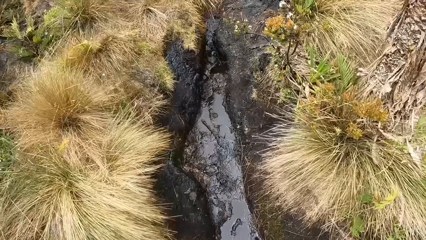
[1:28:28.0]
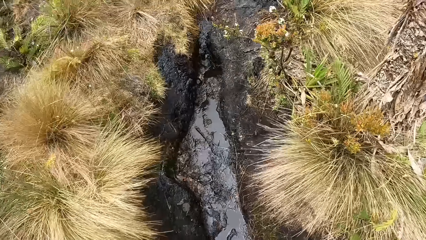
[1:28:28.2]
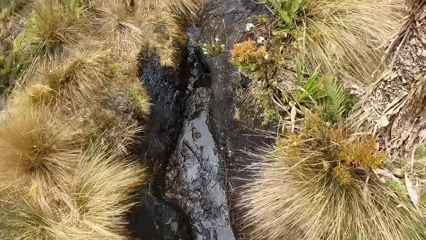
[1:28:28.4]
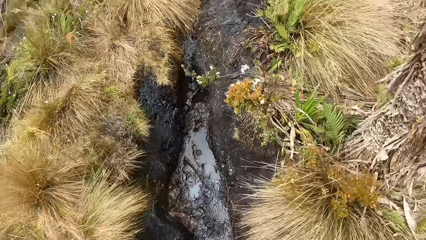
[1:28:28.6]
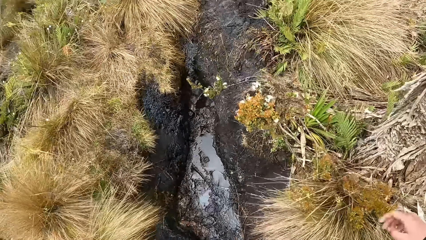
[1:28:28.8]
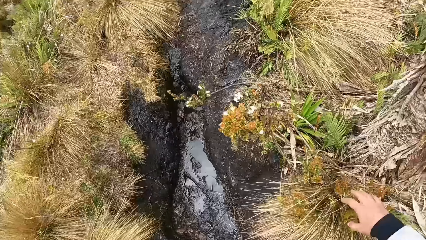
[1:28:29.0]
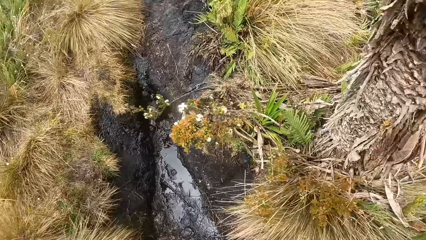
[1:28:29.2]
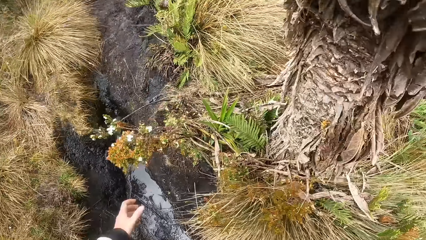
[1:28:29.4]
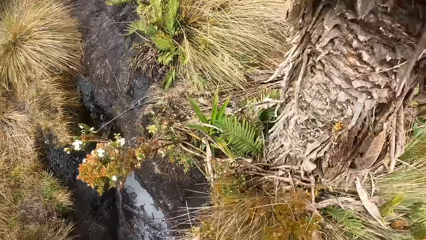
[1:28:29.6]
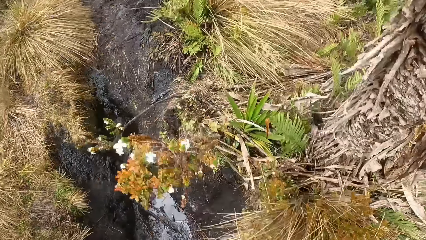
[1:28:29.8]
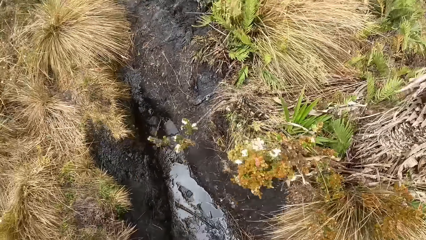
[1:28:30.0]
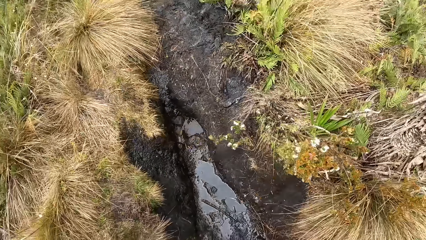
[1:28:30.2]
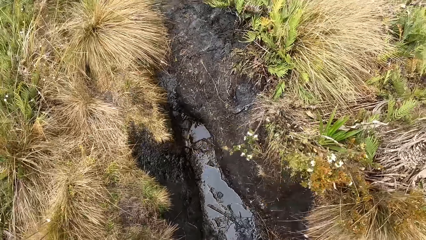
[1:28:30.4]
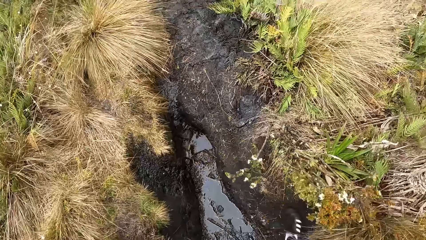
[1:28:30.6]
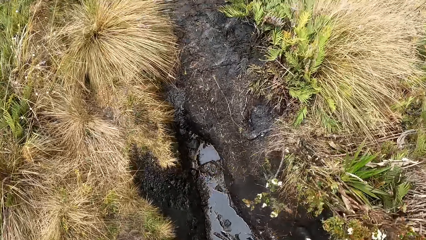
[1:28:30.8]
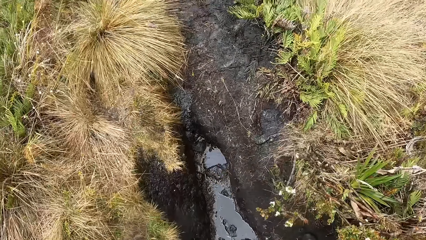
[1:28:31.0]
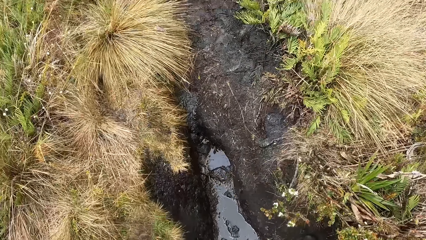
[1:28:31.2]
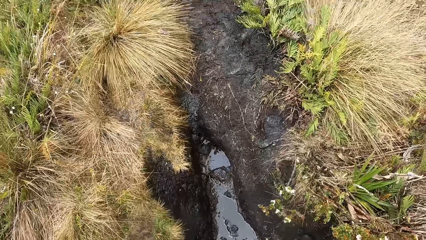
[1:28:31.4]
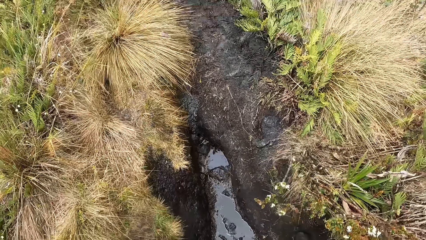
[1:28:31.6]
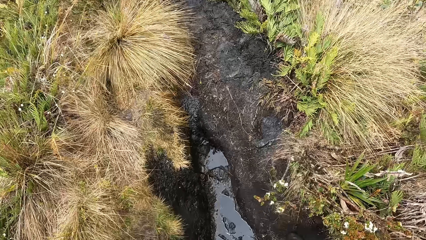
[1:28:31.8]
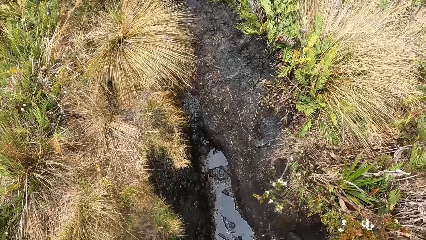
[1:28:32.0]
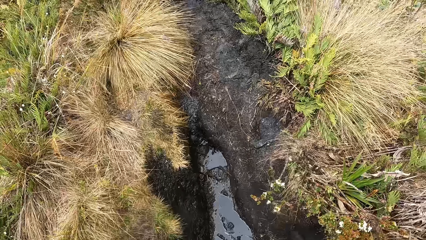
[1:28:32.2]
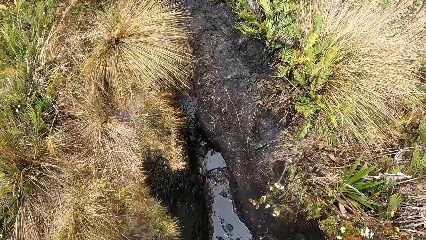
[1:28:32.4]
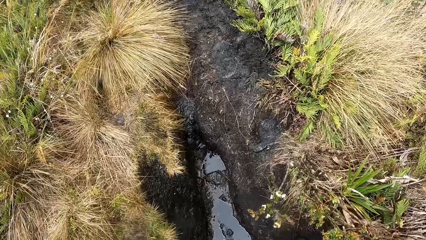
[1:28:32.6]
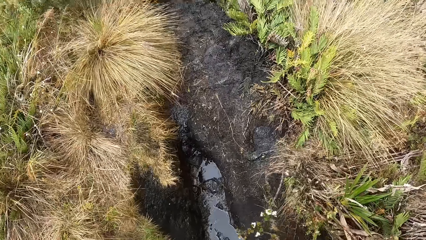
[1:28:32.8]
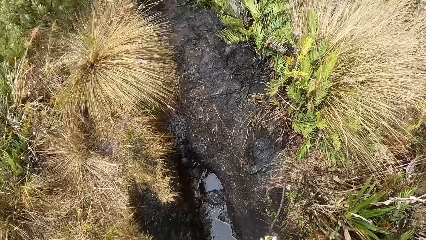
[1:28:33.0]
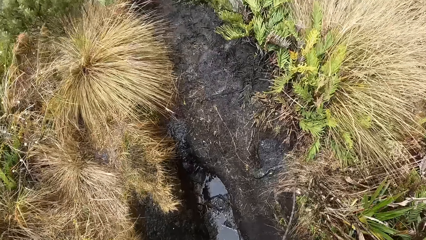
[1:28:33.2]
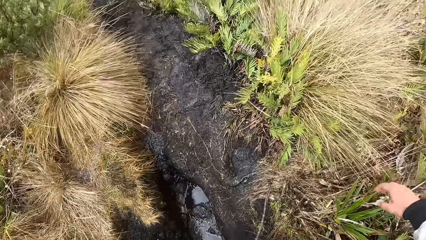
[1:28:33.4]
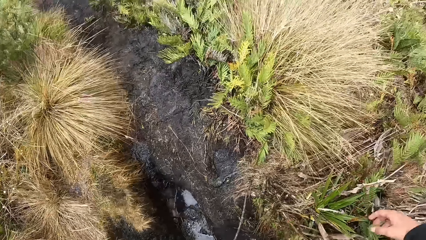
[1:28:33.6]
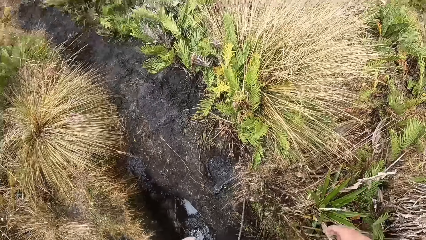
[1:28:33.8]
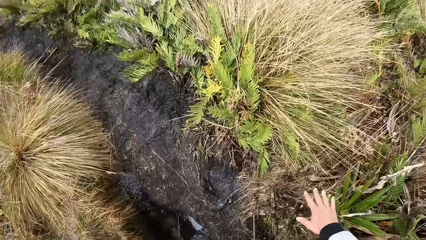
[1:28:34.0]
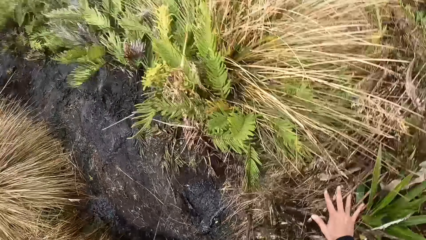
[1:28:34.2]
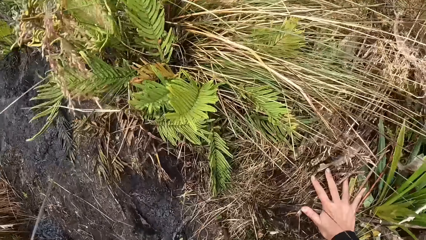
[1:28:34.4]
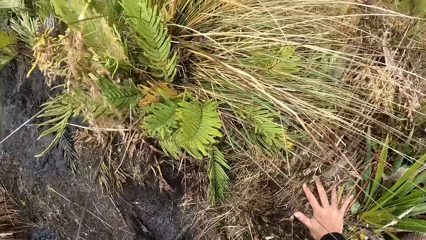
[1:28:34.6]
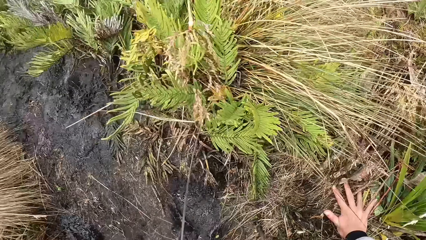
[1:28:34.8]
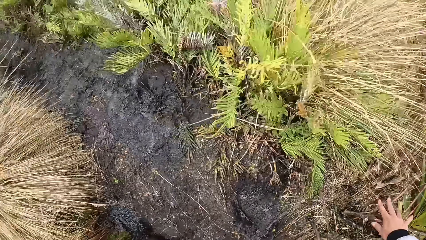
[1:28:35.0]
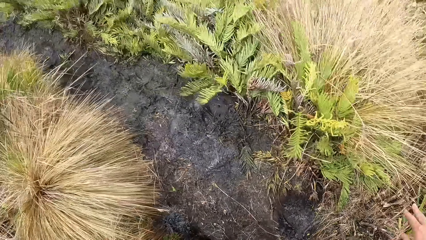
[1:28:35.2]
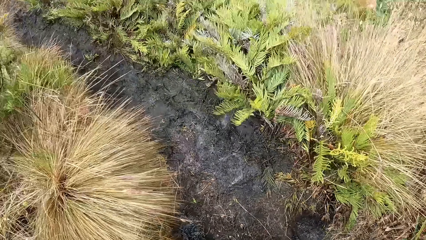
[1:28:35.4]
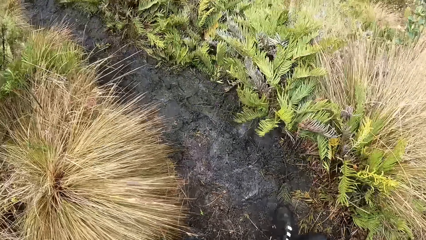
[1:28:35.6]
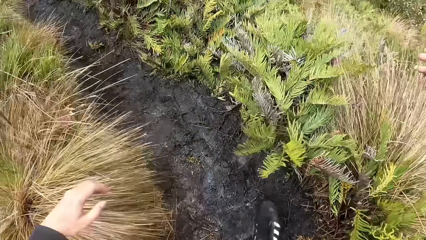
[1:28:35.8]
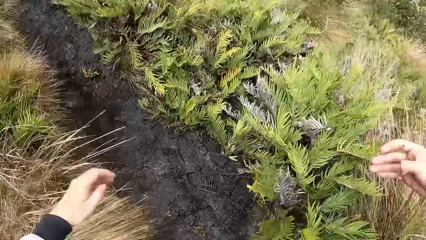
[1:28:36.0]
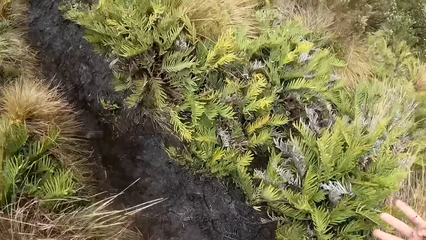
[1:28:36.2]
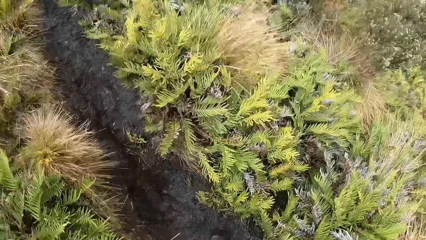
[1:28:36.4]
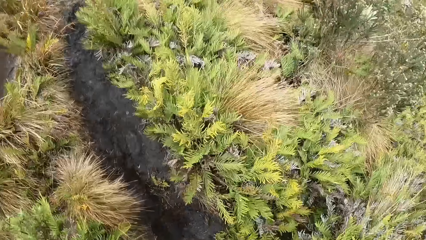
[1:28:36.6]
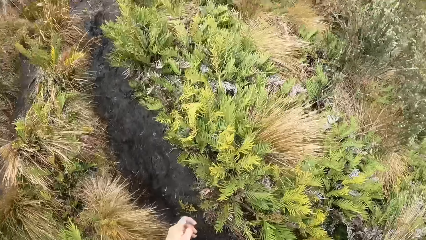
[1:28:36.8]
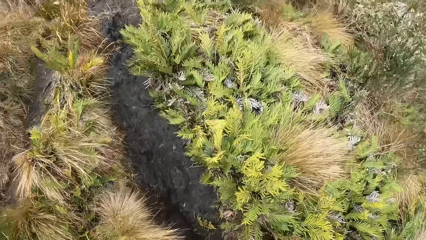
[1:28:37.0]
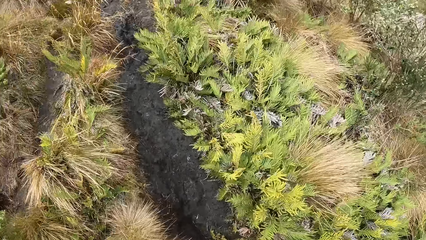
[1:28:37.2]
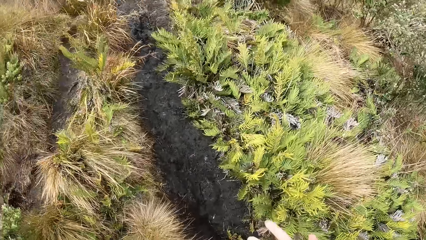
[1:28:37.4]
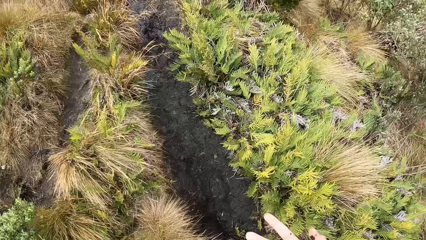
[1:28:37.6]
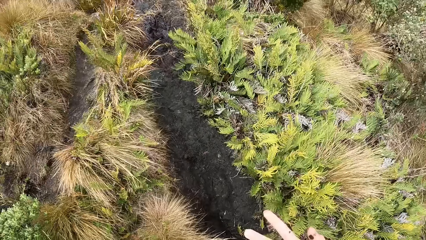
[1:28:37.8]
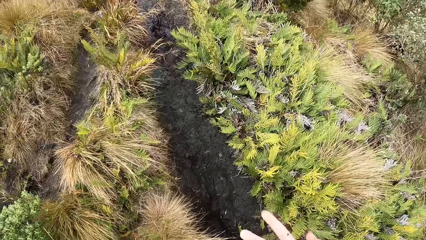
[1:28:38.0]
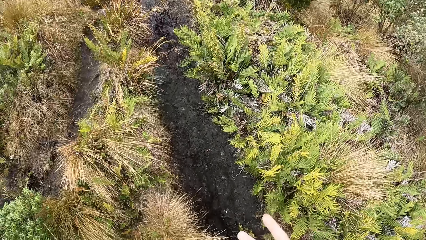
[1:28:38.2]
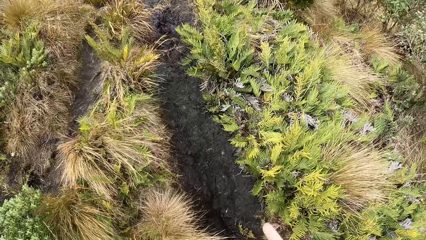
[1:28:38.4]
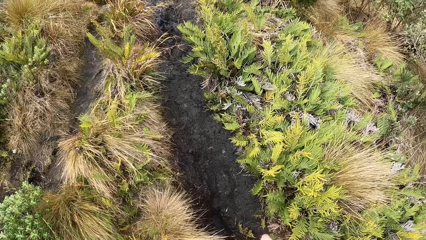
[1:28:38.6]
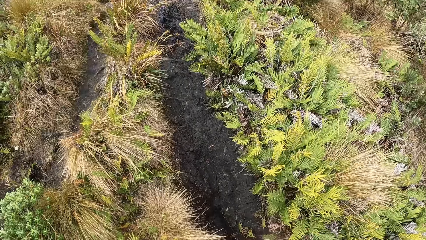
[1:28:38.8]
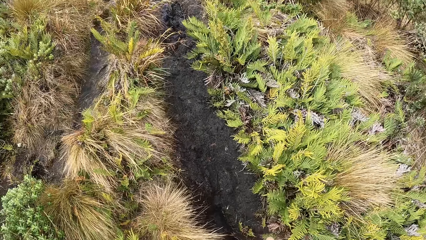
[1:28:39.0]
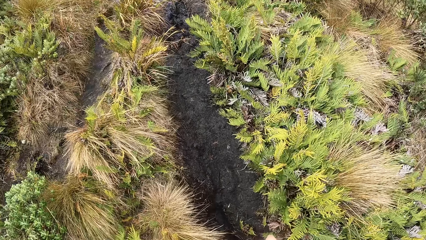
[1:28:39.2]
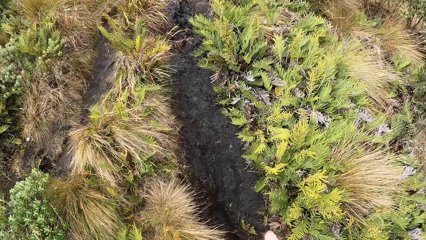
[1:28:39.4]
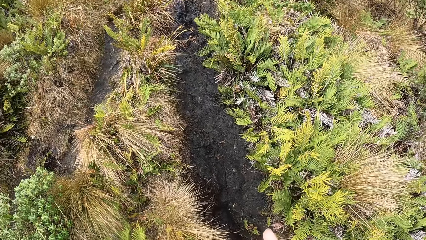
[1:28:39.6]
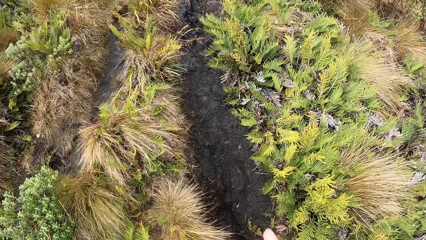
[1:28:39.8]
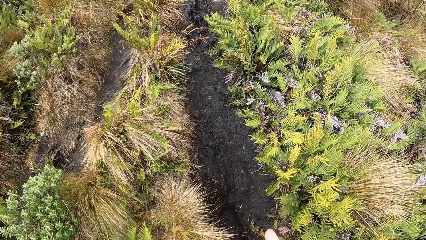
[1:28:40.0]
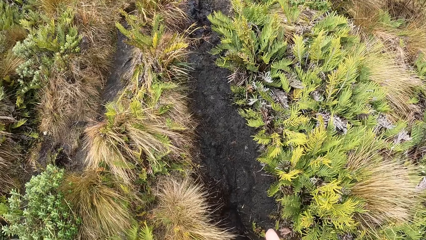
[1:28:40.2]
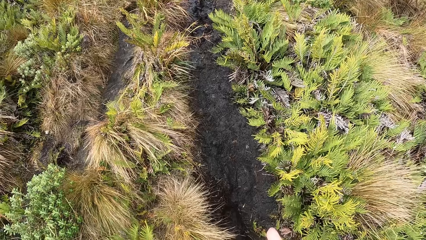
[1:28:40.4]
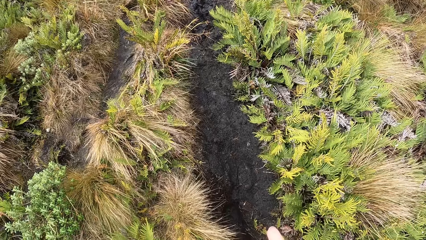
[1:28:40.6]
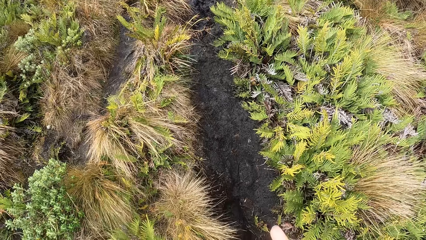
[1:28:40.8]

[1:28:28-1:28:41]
The camera wearer touches a grass with his left hand. He places his right hand on the floor and takes his right hand off the floor. He walks on the grassland.

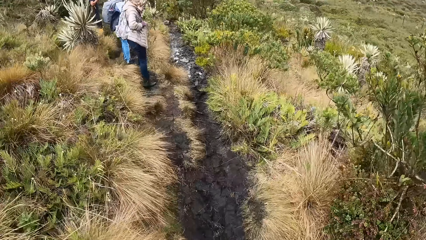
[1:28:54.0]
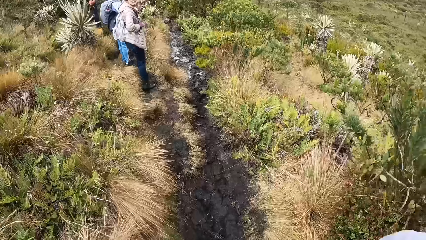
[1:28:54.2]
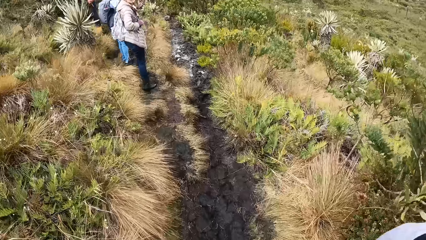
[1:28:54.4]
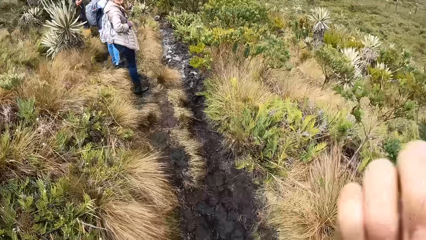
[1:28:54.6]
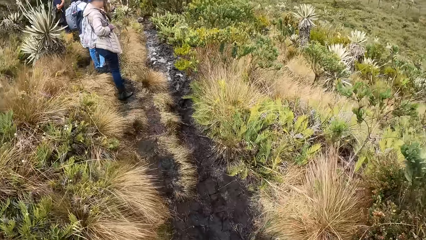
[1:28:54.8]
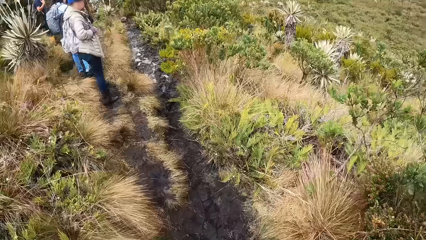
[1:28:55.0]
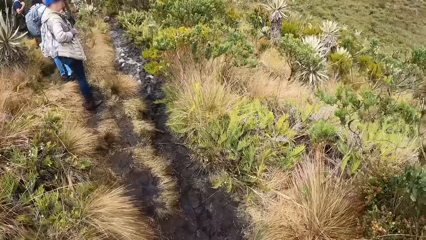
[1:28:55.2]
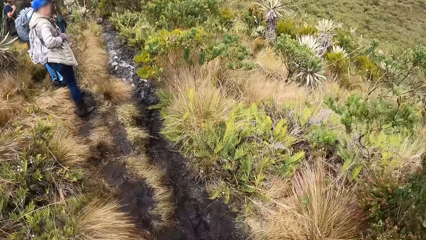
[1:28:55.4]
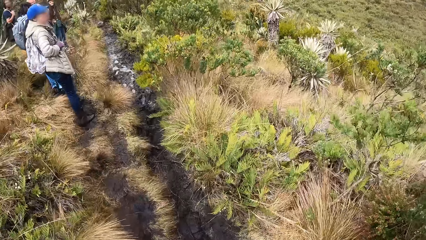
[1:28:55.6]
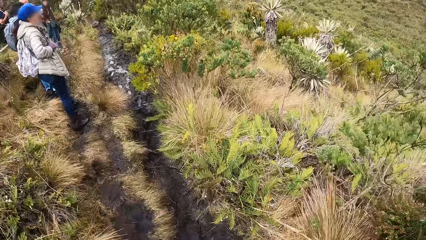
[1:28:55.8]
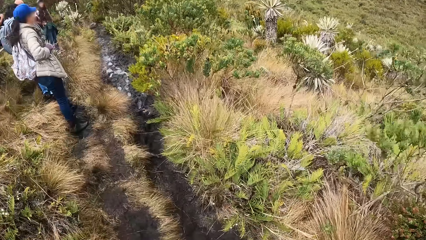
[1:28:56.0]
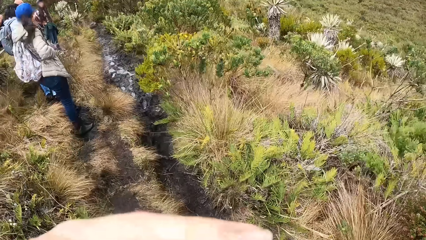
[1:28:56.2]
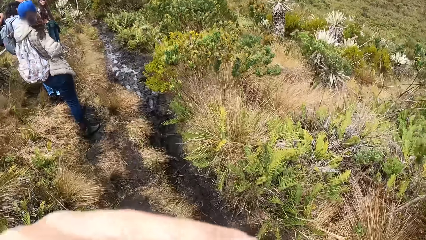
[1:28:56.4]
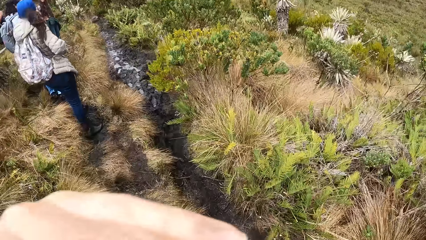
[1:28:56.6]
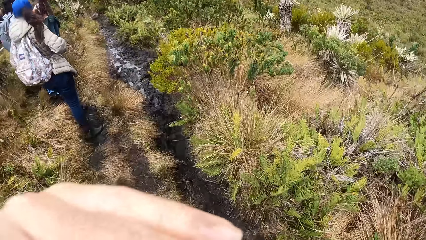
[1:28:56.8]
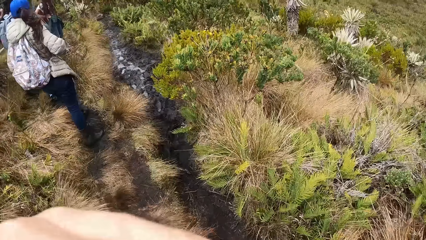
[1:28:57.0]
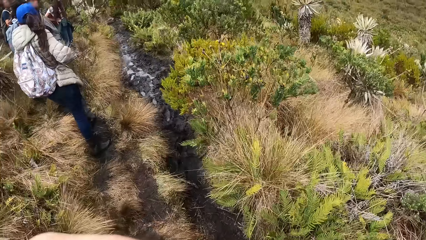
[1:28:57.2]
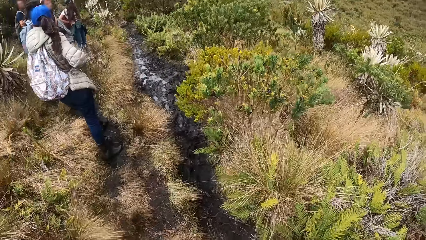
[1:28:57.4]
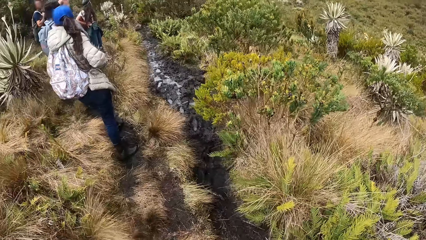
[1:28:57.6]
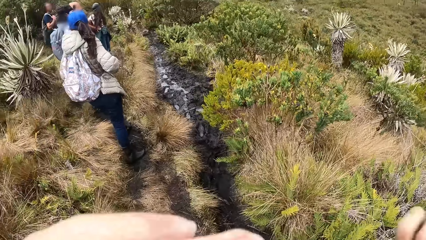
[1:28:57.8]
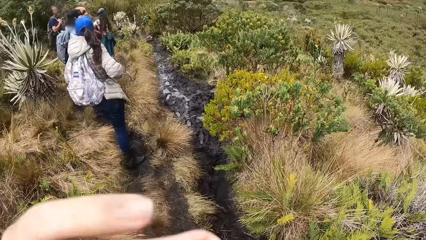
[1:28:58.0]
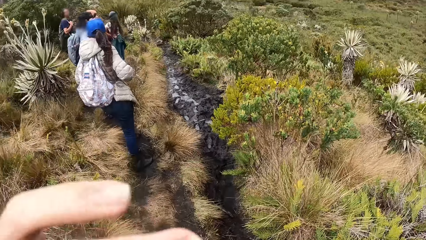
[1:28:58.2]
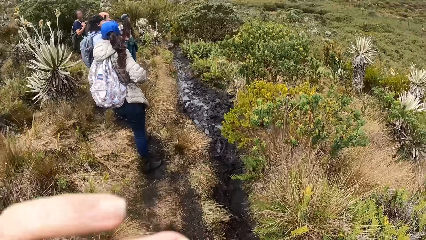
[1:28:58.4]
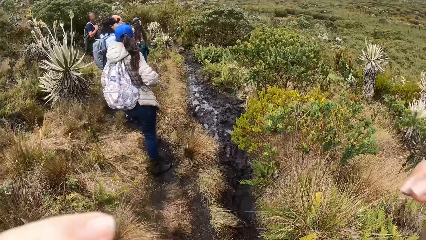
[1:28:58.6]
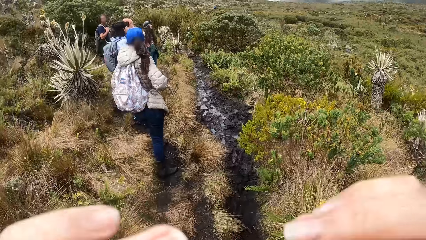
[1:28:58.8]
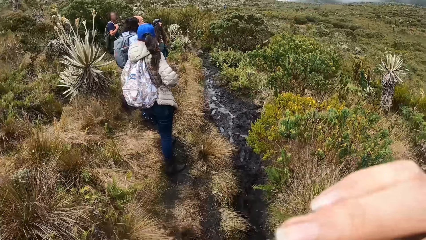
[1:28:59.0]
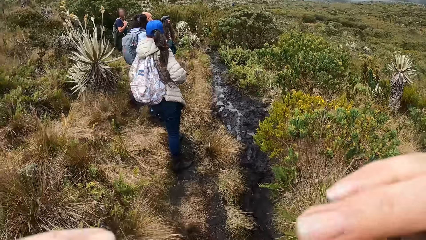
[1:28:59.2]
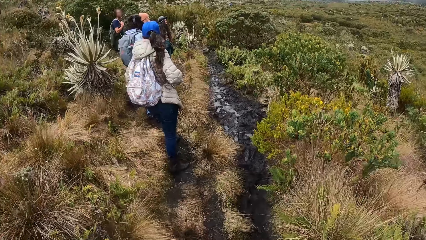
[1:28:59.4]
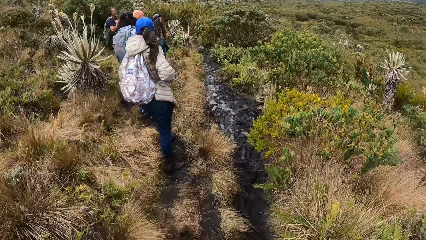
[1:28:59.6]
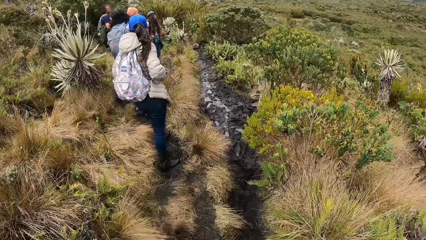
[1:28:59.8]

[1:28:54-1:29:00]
The camera wearer puts his left hand in his mouth. He puts his right hand in his mouth. He takes both hands off his mouth.
